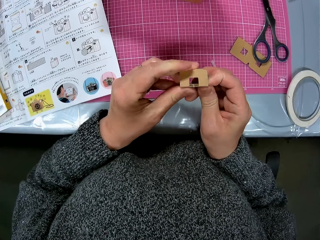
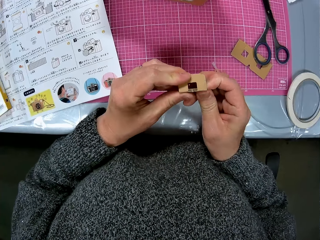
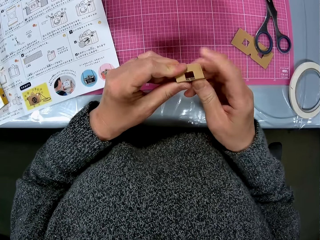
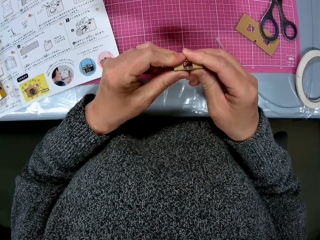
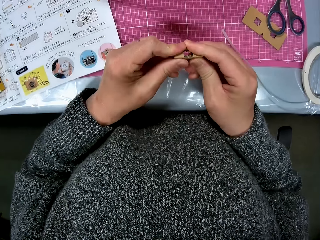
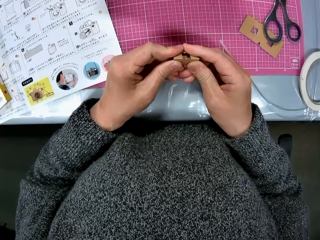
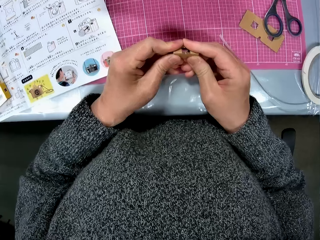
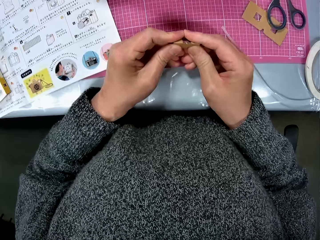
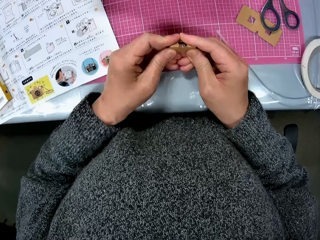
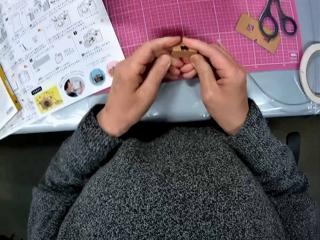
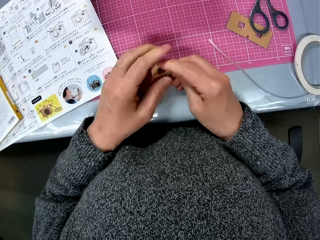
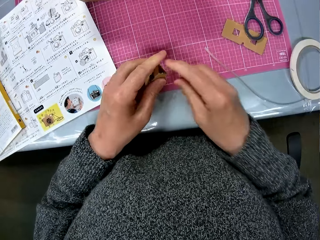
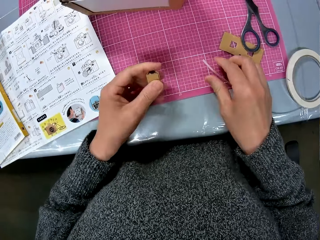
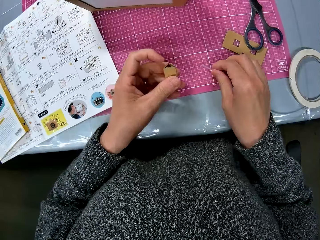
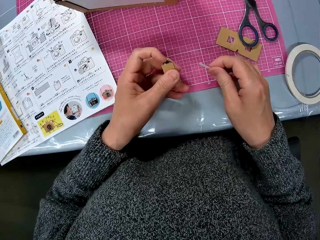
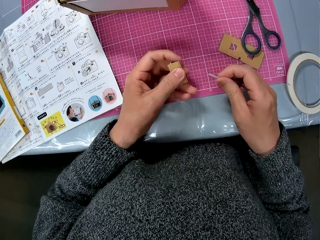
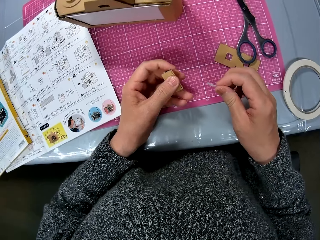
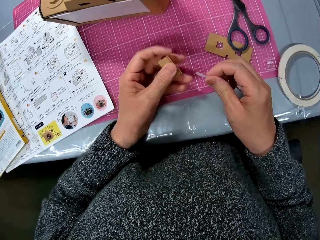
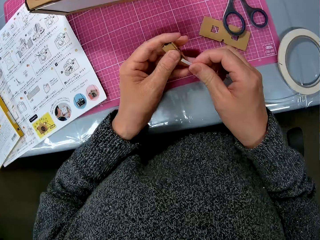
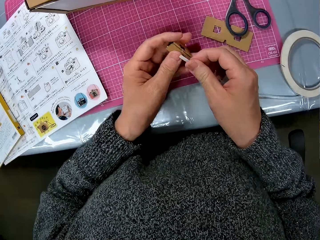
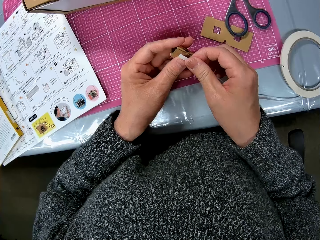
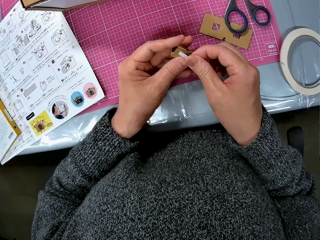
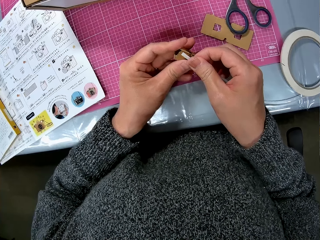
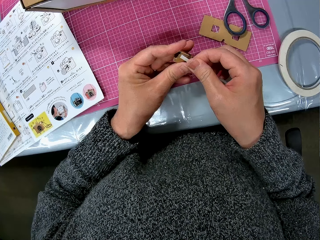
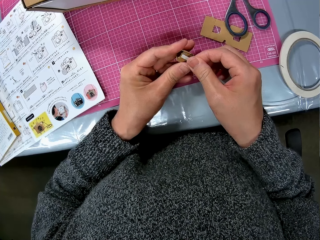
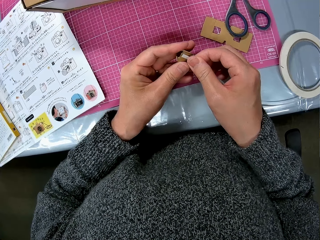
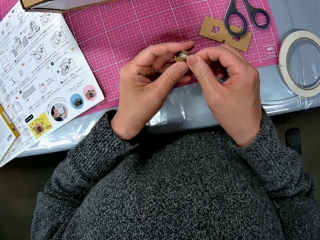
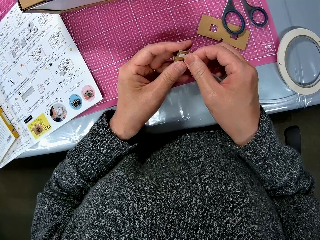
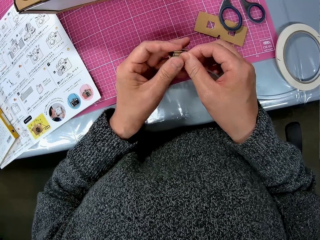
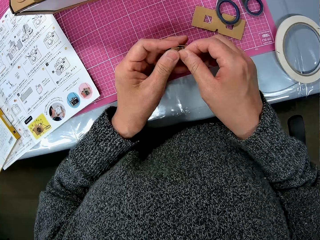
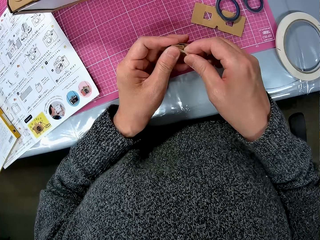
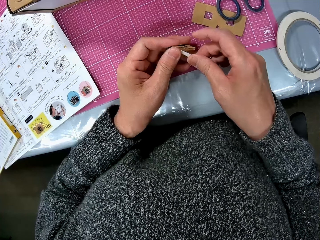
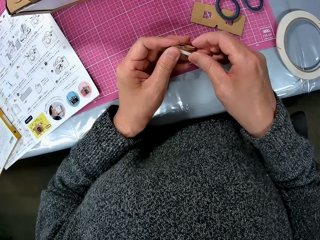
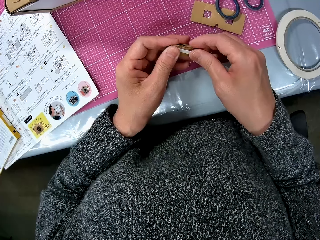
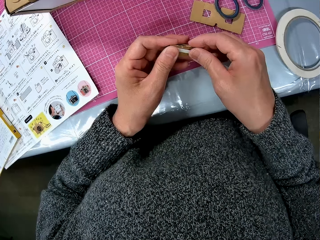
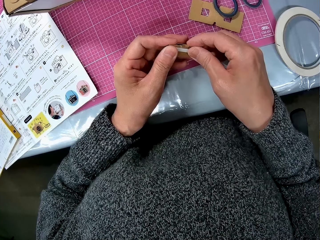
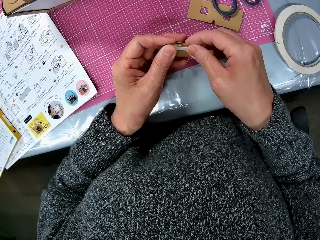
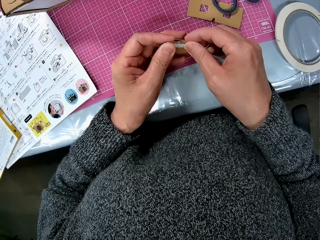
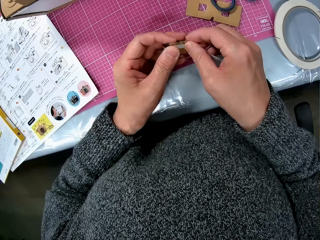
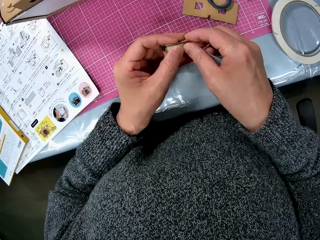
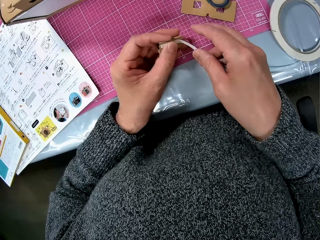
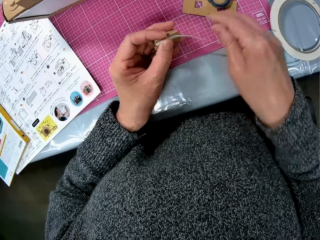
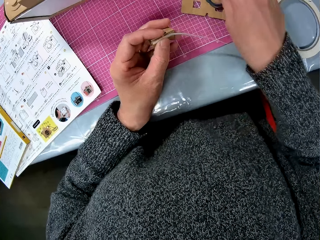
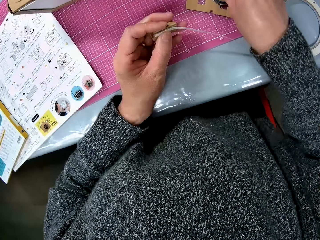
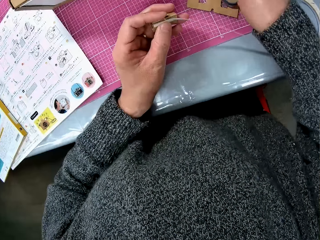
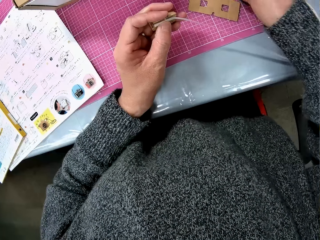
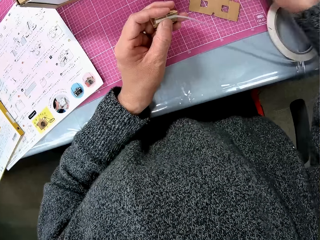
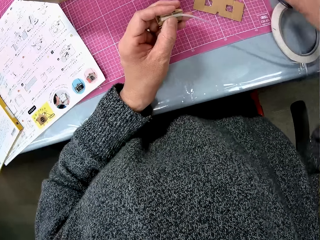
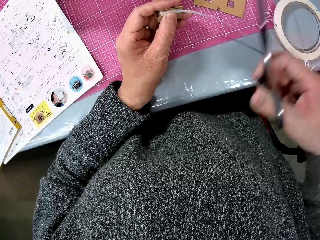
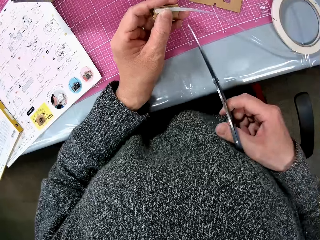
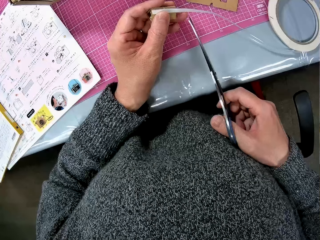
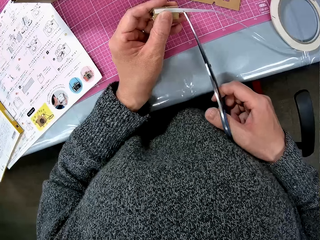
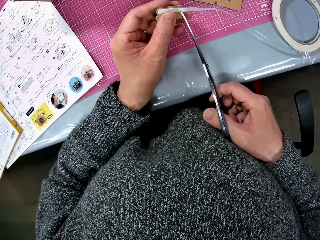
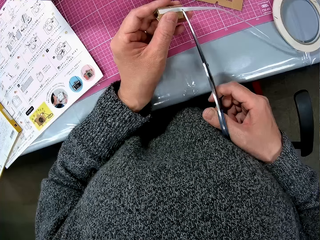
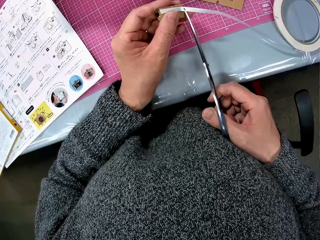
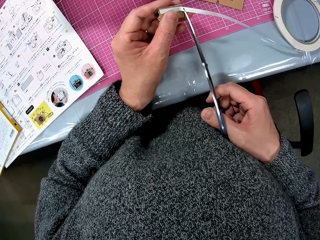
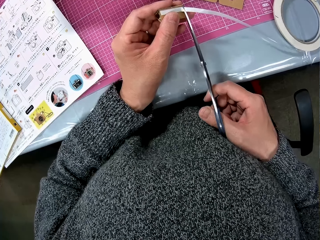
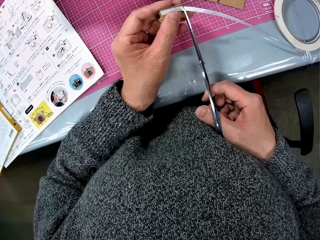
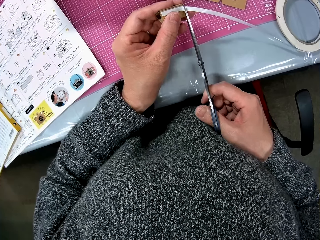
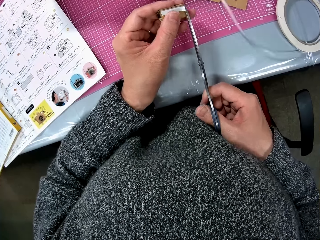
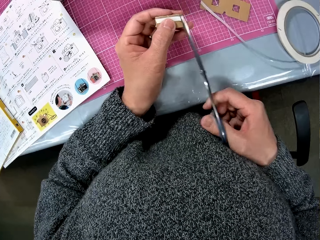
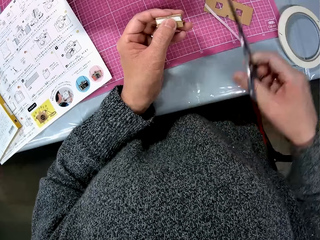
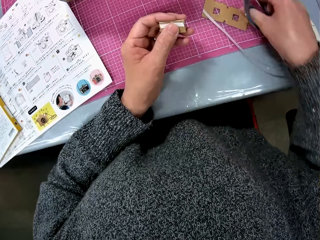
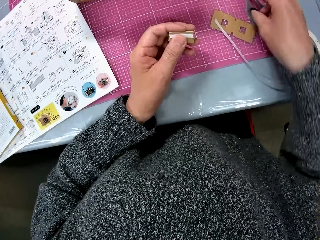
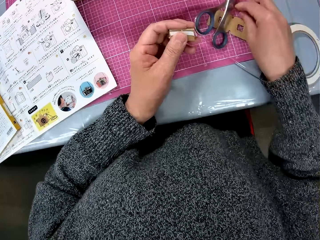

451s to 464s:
The camera wearer picks up the sellotape, puts the sellotape on the piece of the cardboard, picks up the pair of scissors, and cuts off the sellotape from the piece of the cardboard with the scissors.

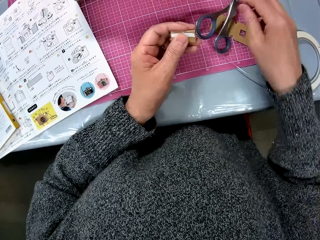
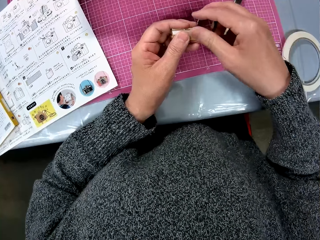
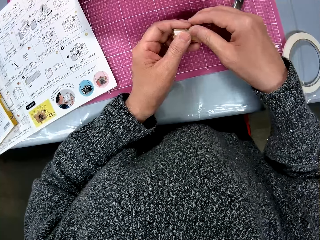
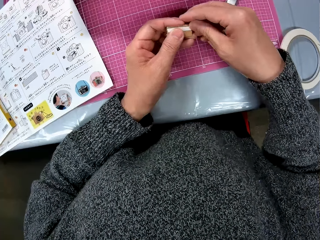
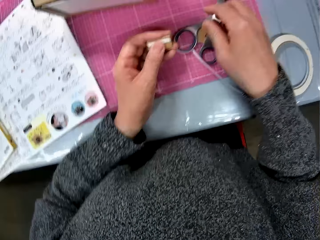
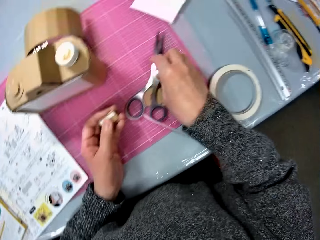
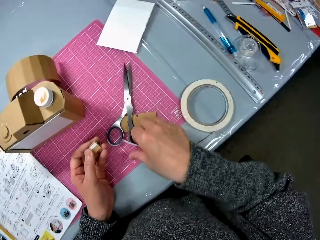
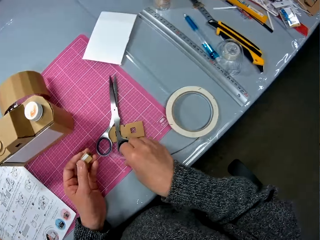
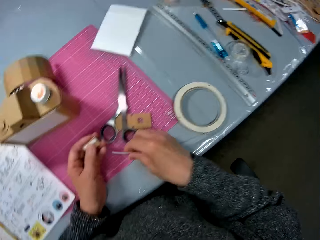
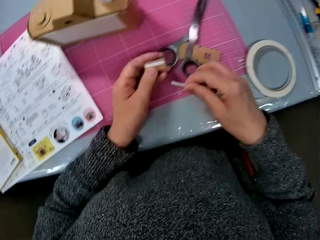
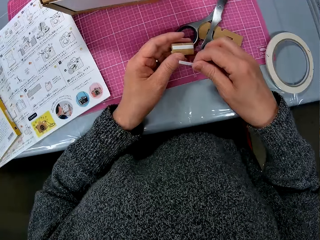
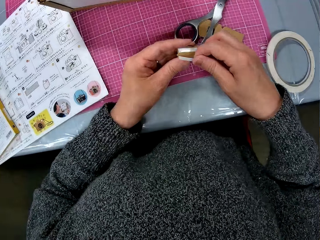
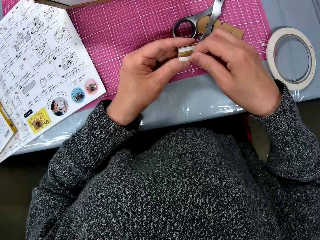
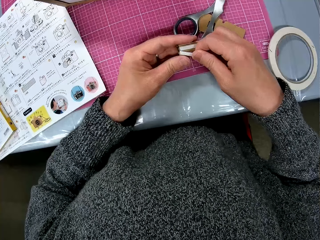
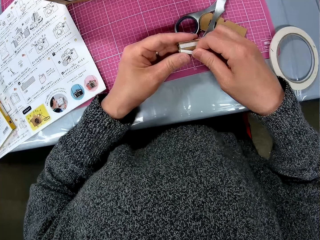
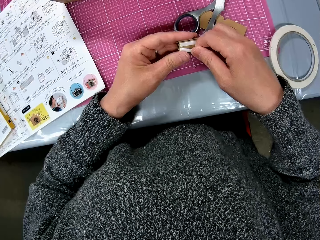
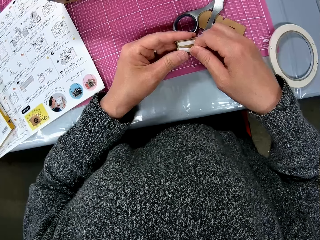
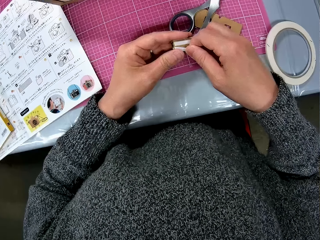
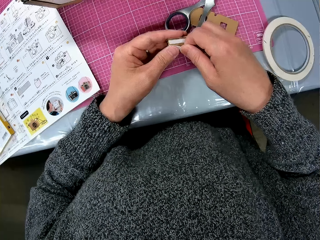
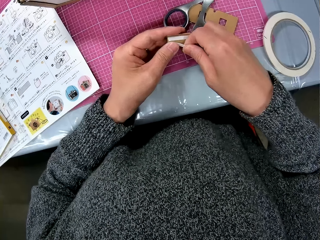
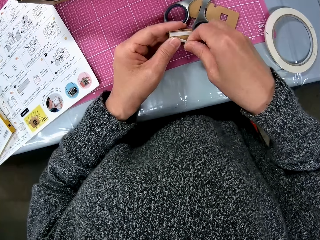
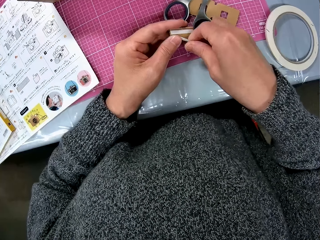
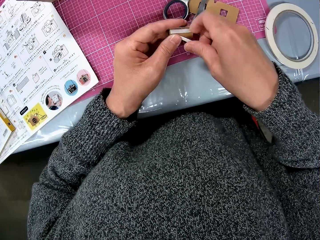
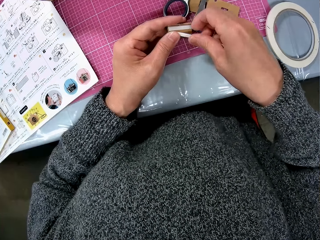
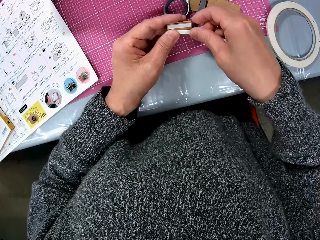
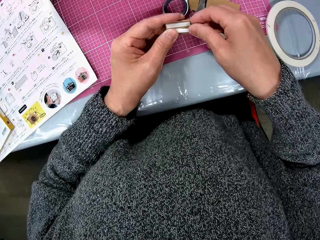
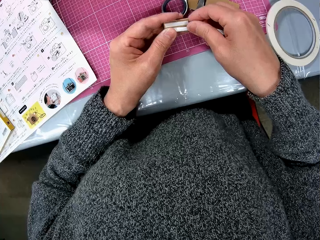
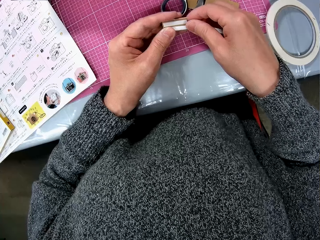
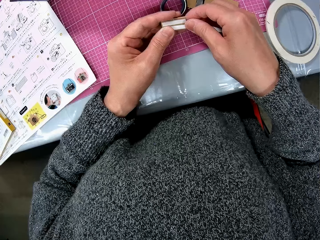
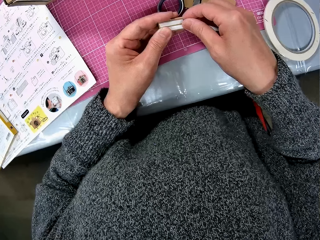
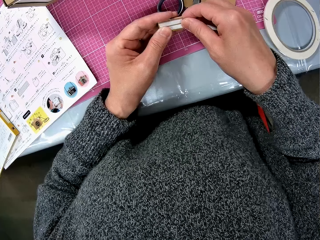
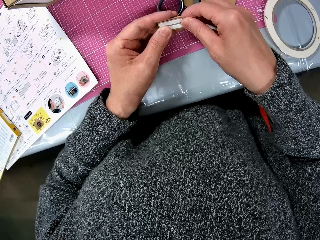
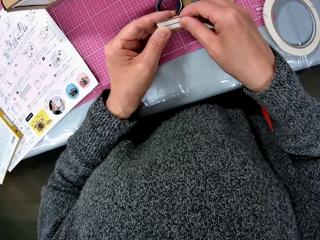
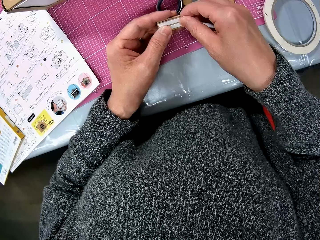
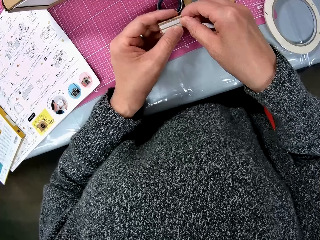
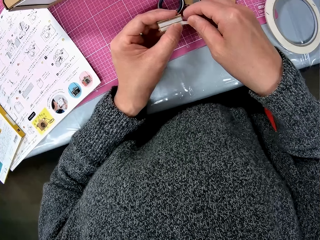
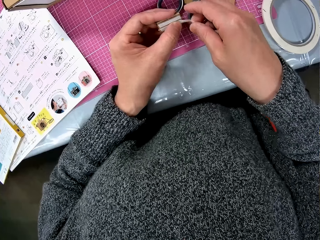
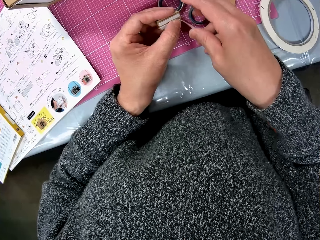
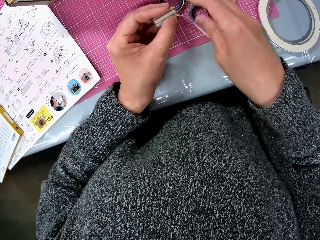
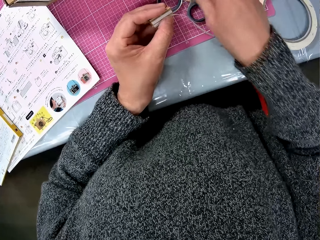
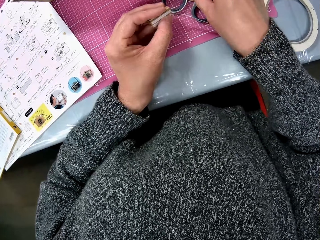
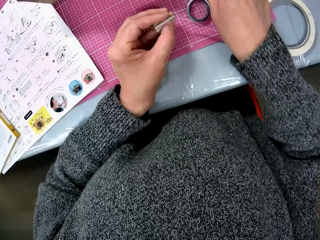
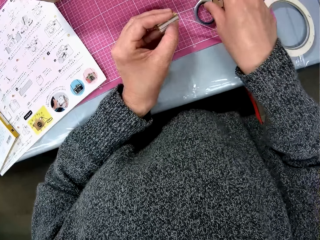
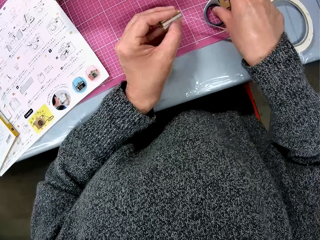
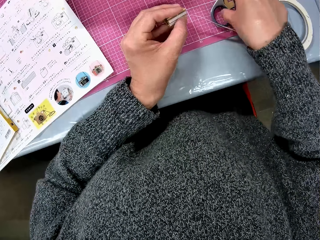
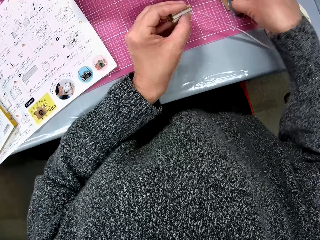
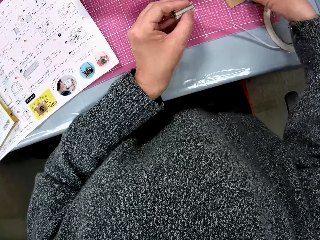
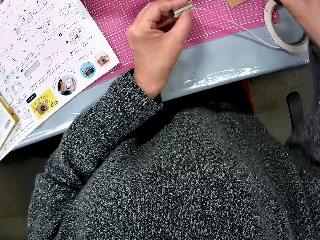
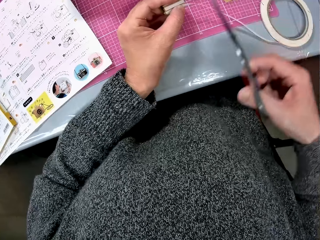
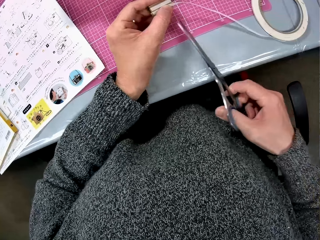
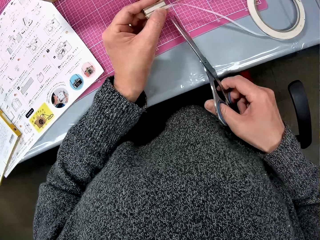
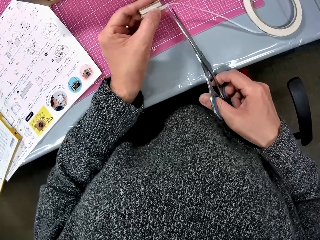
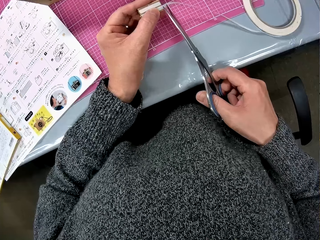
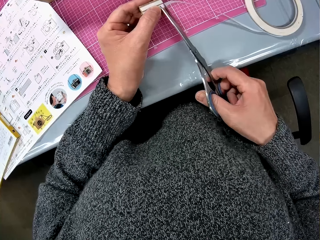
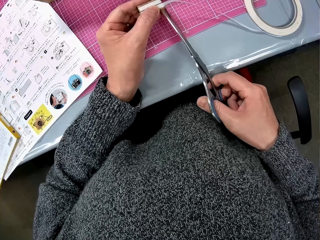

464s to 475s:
The camera wearer puts the scissors on the table, picks up the sellotape, puts the sellotape on the piece of the cardboard, and picks up the pair of scissors.
